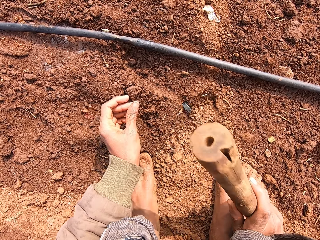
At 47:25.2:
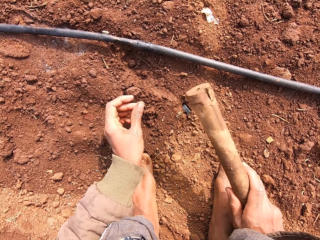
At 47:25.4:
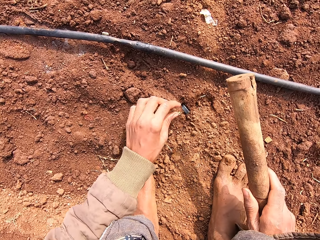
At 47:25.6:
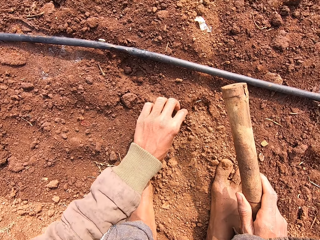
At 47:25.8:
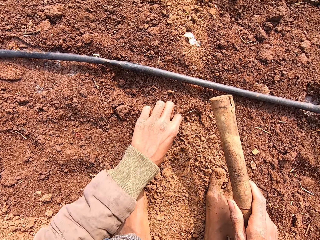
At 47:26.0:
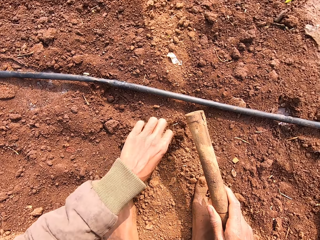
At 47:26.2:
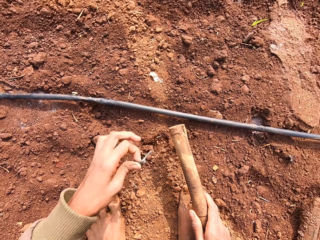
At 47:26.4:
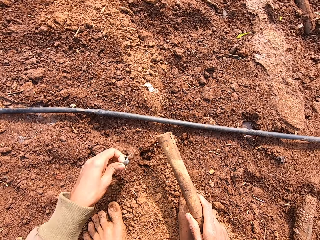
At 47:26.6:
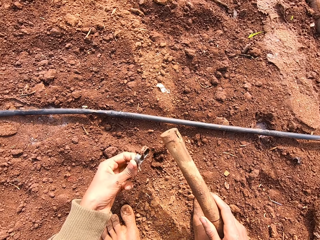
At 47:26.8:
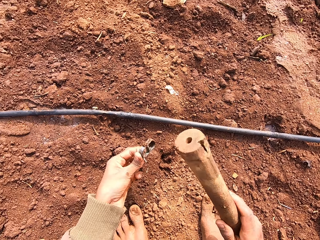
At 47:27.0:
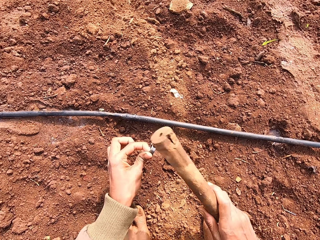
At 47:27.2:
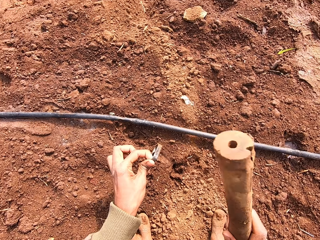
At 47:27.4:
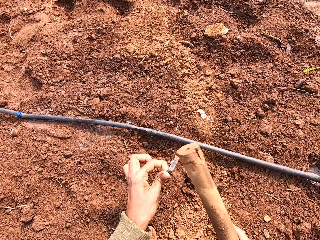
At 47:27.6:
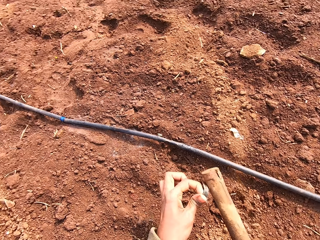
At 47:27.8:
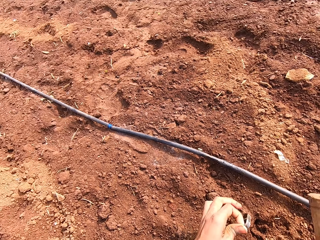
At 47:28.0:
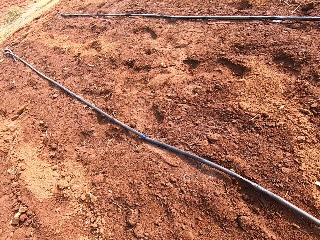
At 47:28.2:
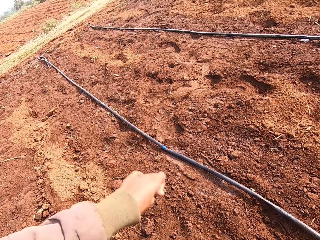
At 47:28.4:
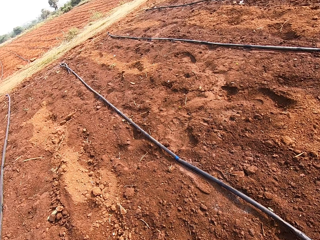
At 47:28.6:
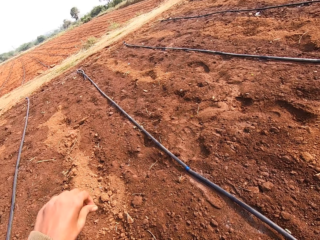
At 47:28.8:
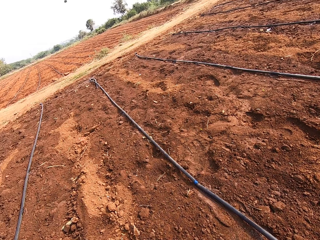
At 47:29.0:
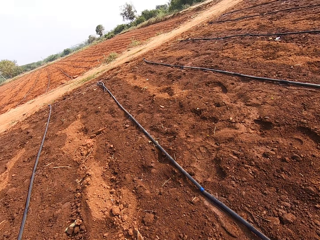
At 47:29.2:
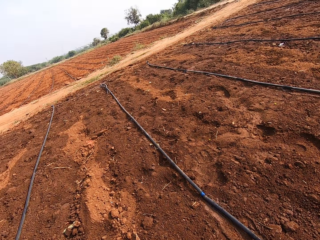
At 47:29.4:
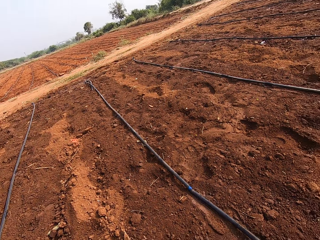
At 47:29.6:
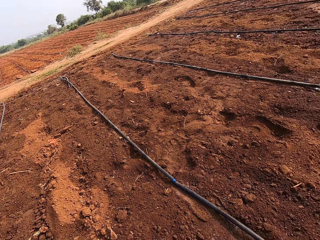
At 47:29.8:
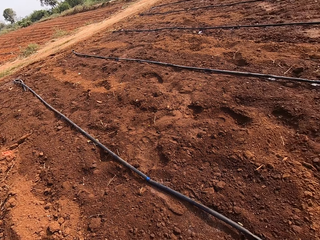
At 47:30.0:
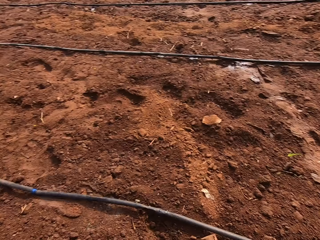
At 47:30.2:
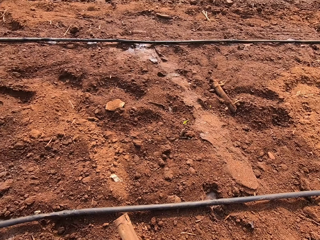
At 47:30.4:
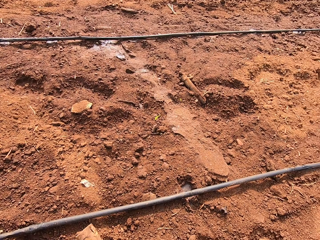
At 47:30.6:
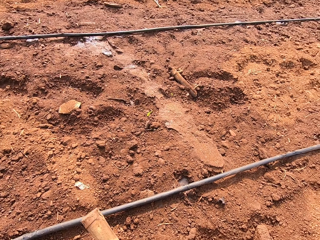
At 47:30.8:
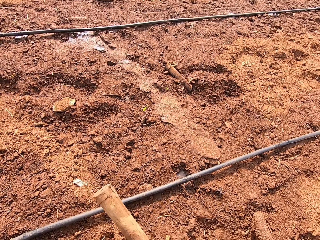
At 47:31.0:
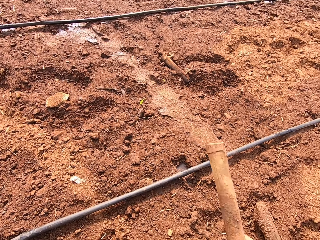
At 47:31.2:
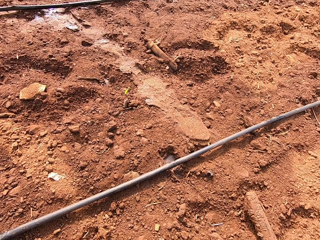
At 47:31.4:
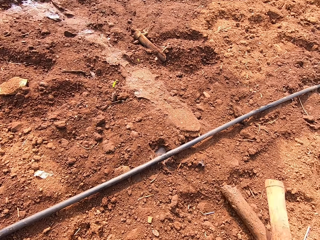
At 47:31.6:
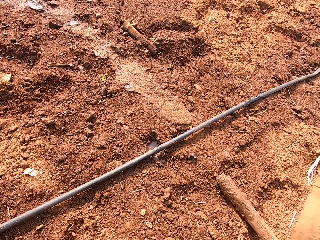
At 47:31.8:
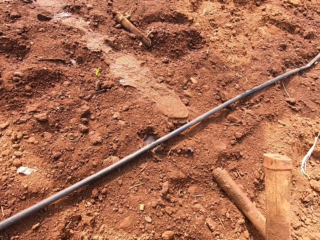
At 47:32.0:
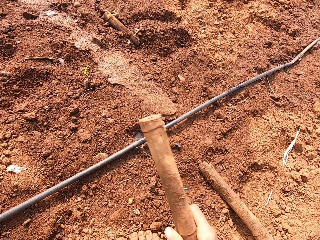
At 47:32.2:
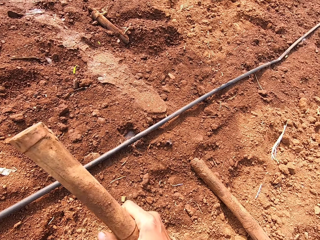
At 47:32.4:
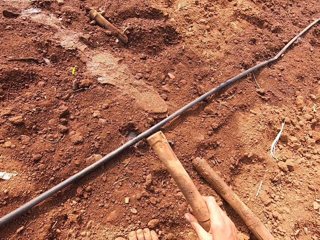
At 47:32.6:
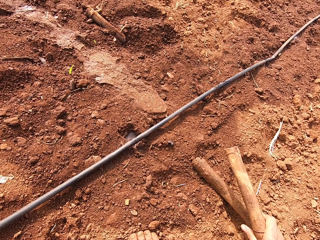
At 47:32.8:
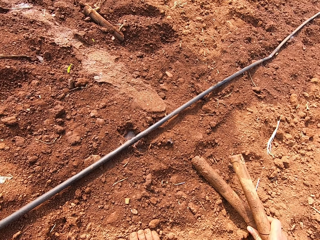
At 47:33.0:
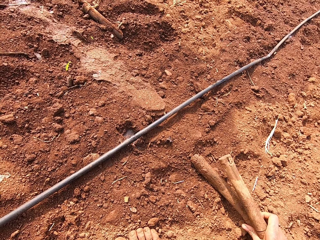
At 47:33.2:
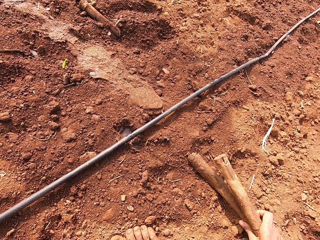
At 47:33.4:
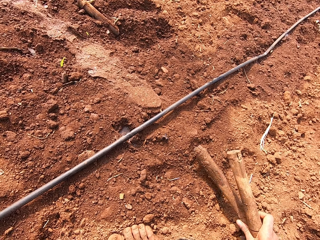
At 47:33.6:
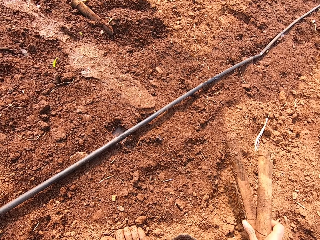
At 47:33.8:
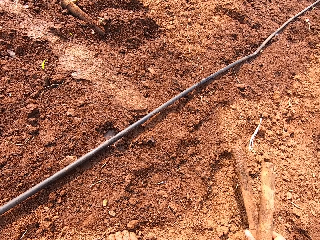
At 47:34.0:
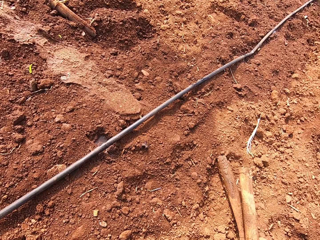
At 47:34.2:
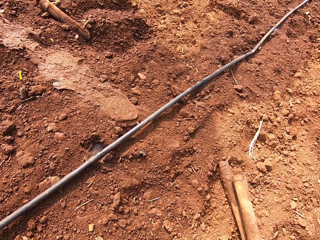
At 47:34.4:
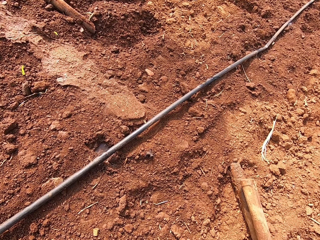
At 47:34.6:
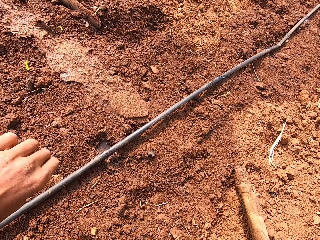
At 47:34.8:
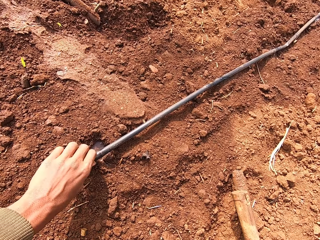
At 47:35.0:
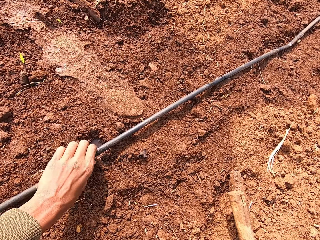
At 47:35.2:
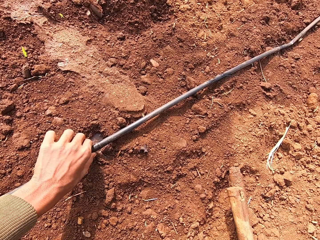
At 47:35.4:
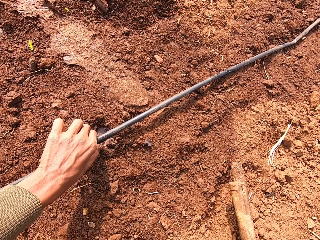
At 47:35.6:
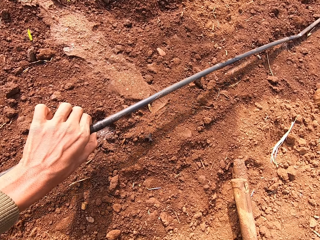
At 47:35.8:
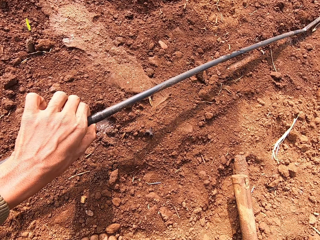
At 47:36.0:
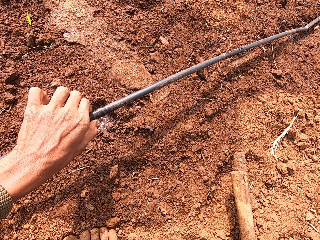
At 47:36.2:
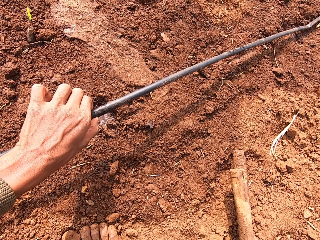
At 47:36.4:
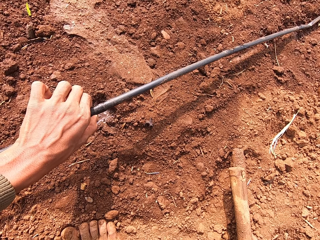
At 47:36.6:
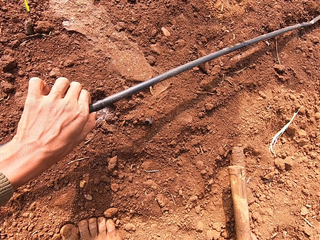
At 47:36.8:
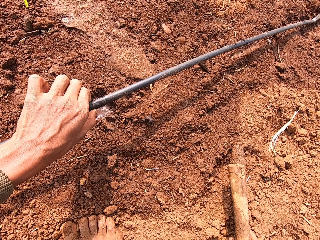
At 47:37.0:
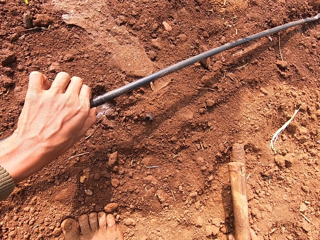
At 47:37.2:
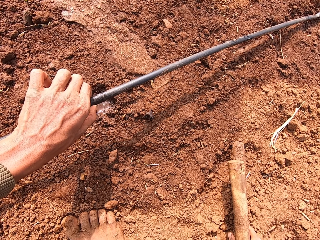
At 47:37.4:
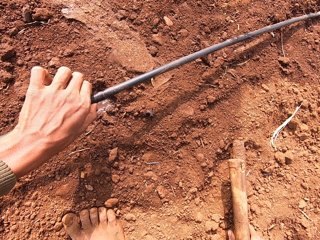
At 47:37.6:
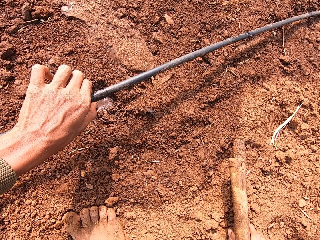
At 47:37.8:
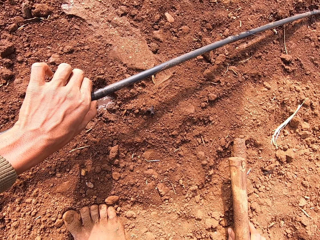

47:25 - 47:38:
The camera wearer removes the can seal from the ground with his left hand. He hits the can seal in his left hand with the stick in his right hand. He throws the can seal away with his left hand. He hits the stick on the ground with the stick in his right hand. He adjusts the stick on the ground with his right hand. He pulls up the pipe from the ground with his left hand.

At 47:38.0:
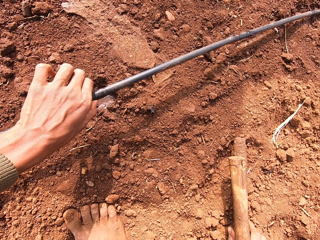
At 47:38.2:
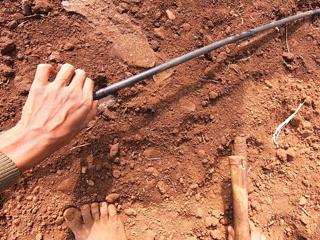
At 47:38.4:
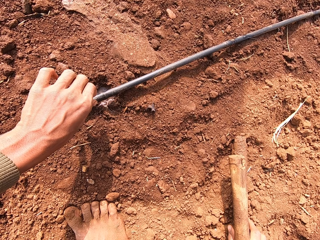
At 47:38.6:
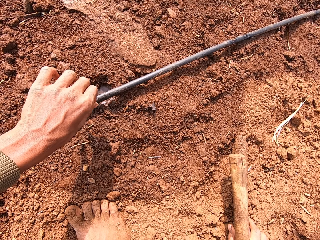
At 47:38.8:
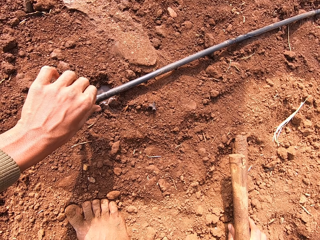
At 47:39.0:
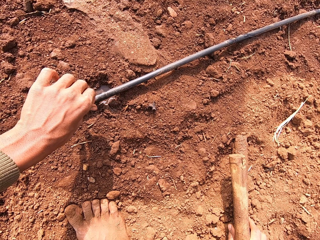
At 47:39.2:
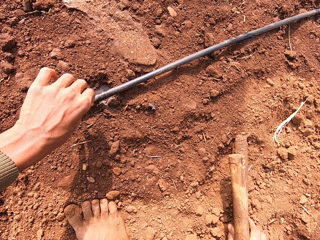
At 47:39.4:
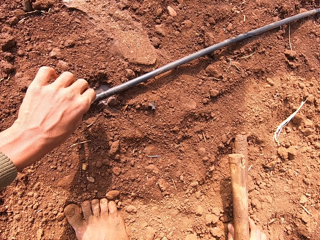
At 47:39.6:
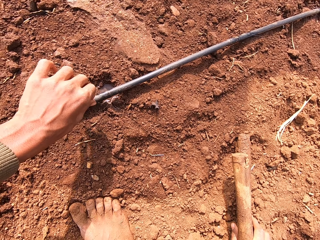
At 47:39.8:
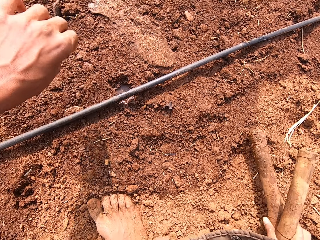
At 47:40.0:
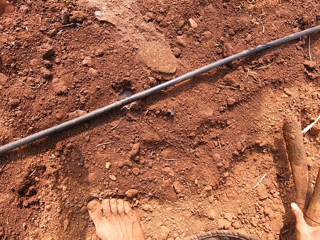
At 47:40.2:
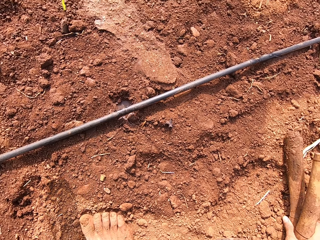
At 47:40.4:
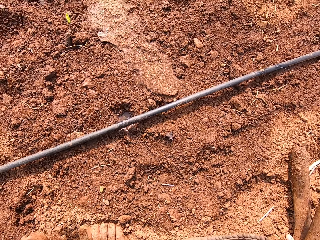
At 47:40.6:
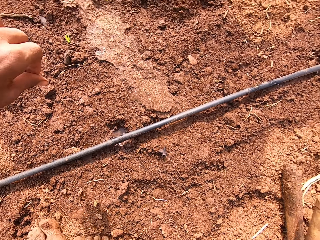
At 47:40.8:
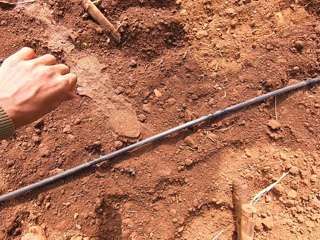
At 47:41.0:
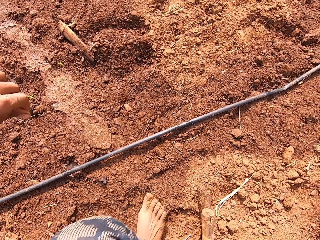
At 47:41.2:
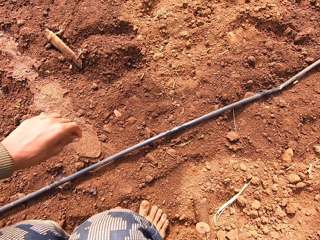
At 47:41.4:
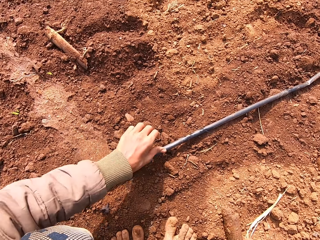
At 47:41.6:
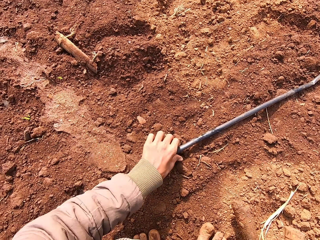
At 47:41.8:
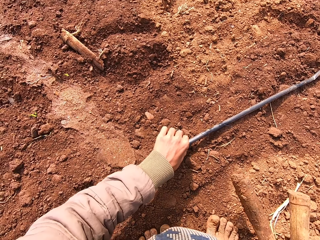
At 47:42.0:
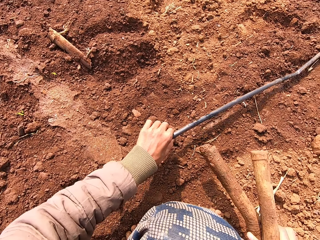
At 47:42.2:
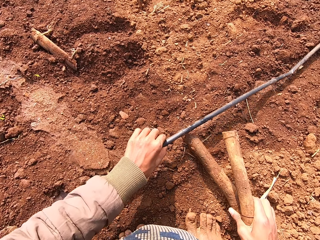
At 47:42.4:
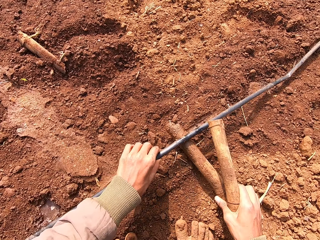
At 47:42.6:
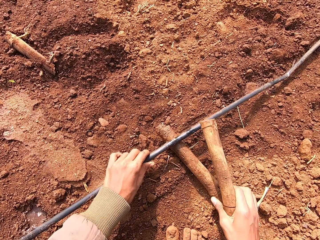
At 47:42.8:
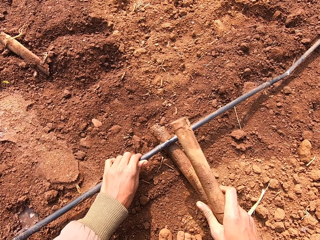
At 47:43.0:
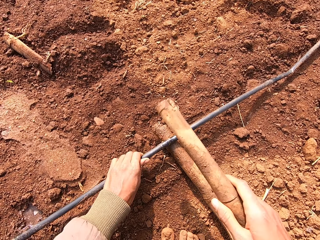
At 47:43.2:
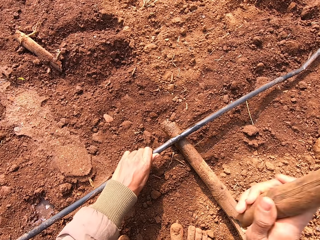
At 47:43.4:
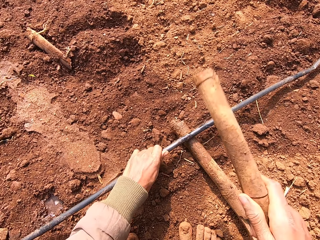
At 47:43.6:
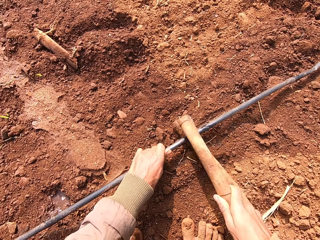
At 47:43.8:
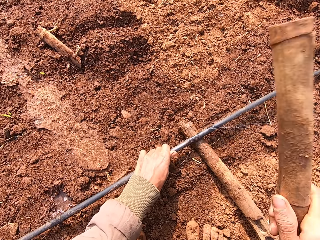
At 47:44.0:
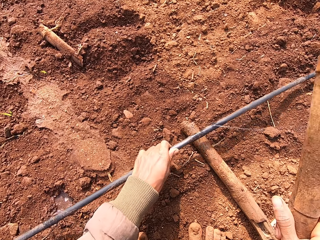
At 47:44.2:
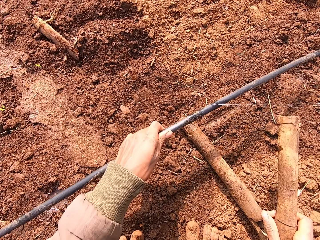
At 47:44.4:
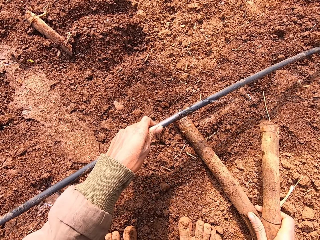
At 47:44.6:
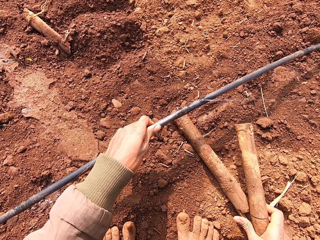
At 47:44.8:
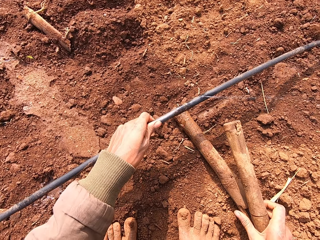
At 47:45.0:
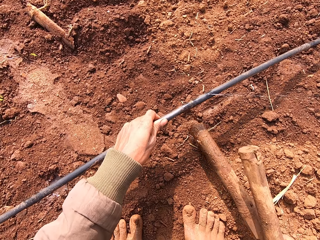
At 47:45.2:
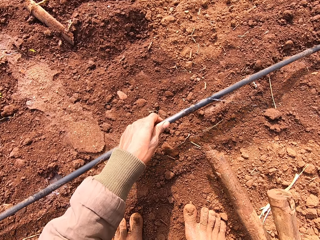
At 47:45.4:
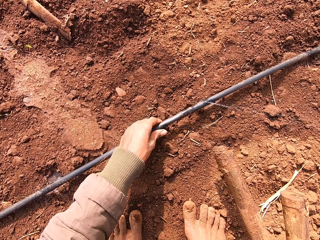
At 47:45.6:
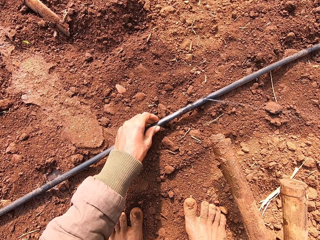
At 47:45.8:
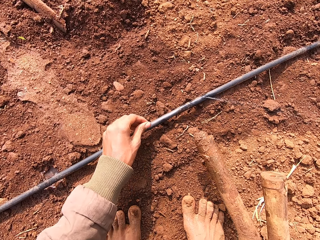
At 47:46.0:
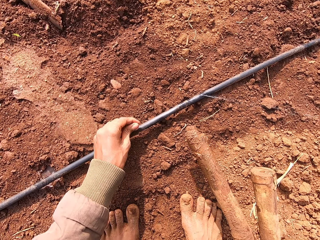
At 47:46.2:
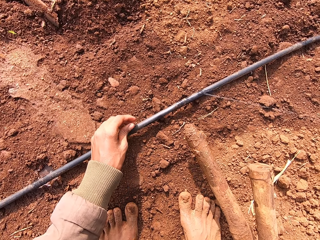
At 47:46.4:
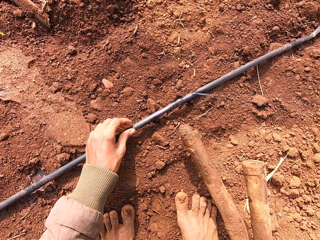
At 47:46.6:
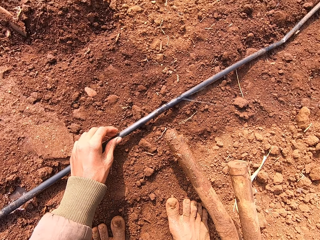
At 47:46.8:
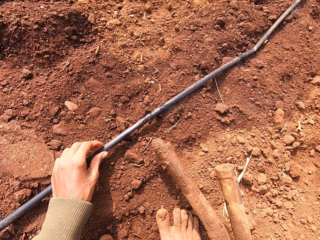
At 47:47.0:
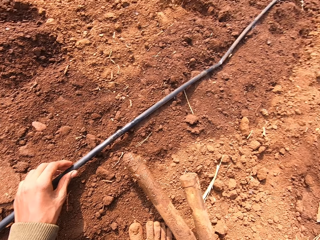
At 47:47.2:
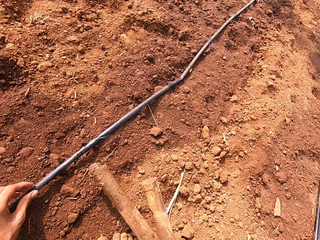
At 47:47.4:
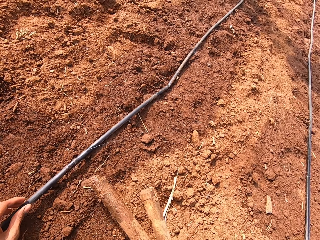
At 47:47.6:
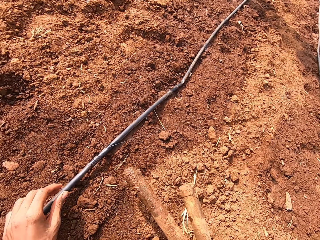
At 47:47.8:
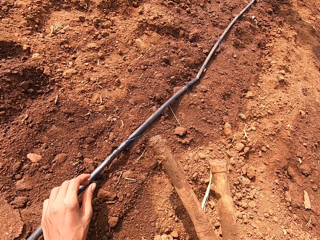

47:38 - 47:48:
The camera wearer drops a pipe to the ground. He places the stick in his right hand on the ground. He pulls up the pipe from the ground with his left hand. He places the stick in his right hand under the pipe in his left hand. He hits the pipe in his left hand to the stick with the stick in his right hand. He raises the pipe from the stick with his left hand. He removes the stick under the pipe with his right hand. He places the pipe in his left hand on the ground.
